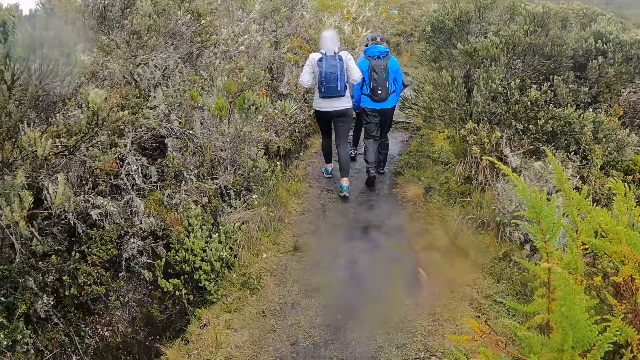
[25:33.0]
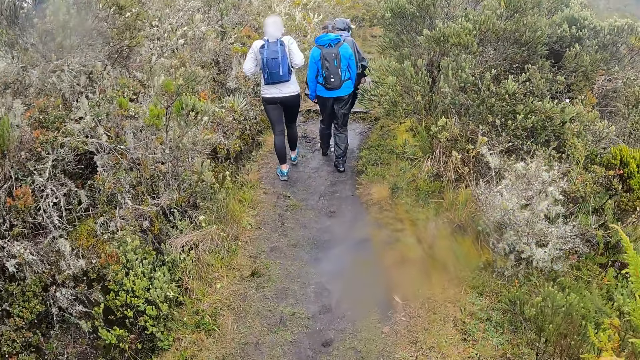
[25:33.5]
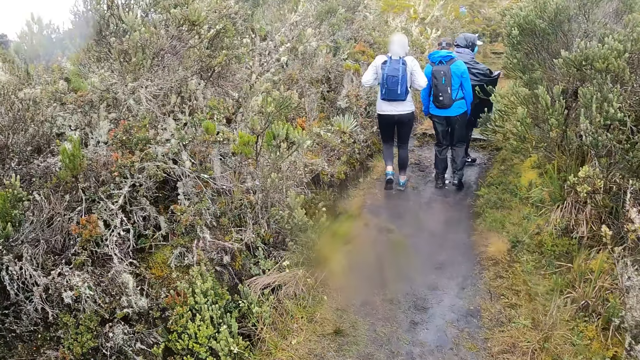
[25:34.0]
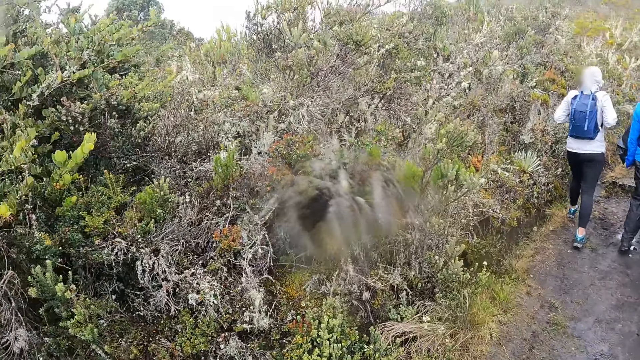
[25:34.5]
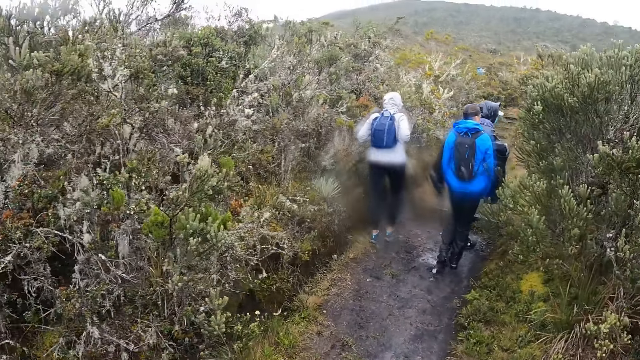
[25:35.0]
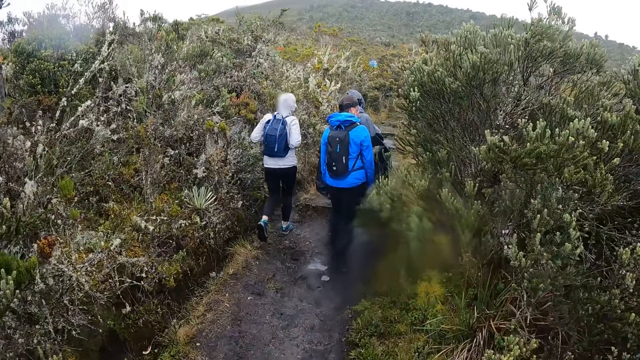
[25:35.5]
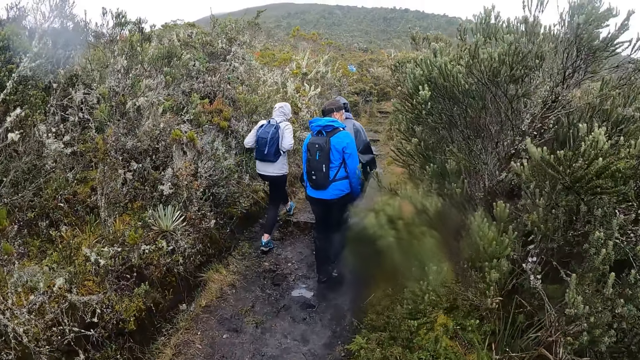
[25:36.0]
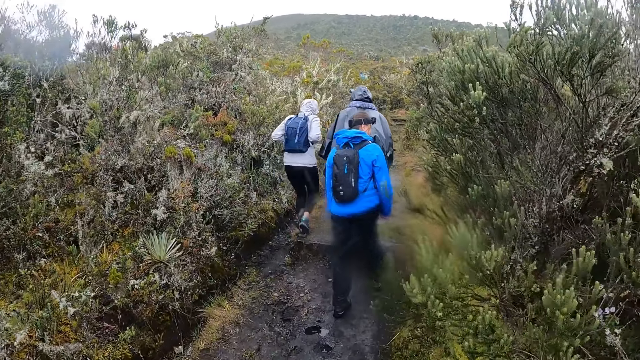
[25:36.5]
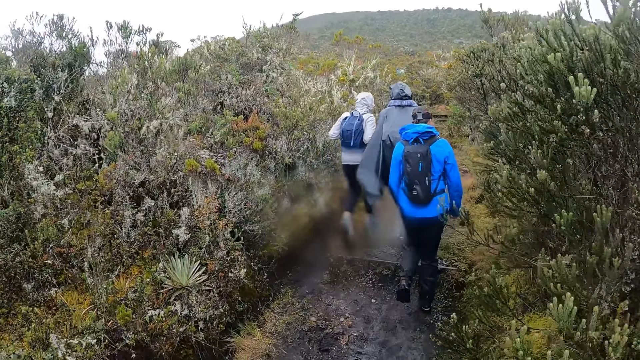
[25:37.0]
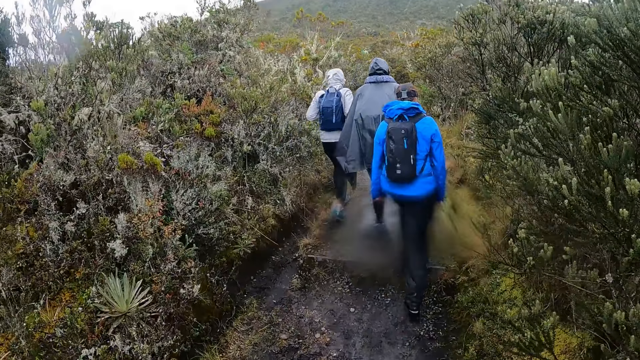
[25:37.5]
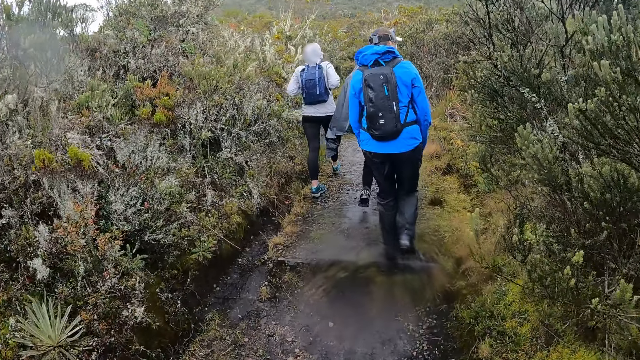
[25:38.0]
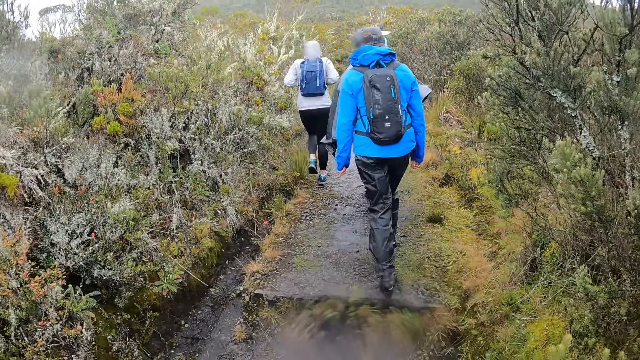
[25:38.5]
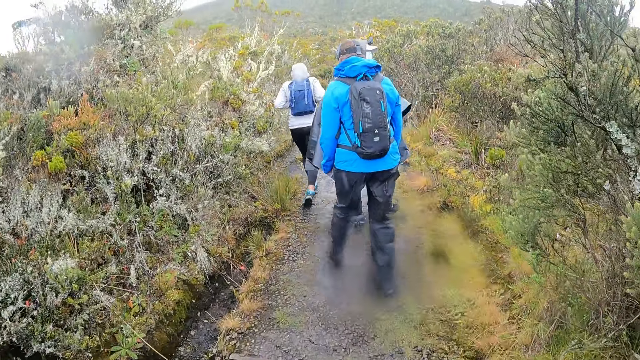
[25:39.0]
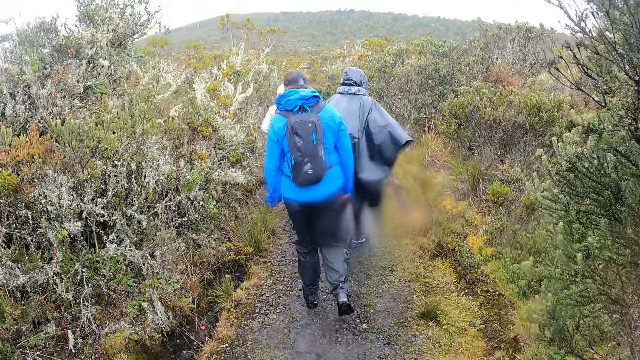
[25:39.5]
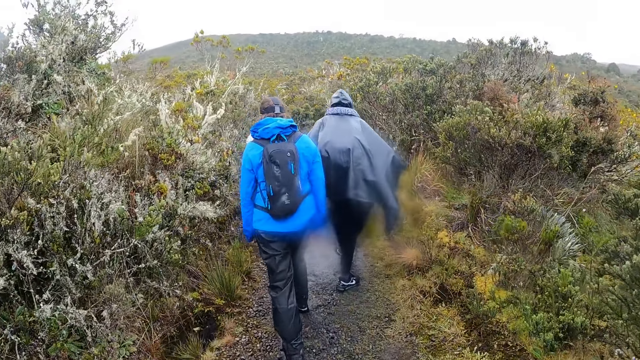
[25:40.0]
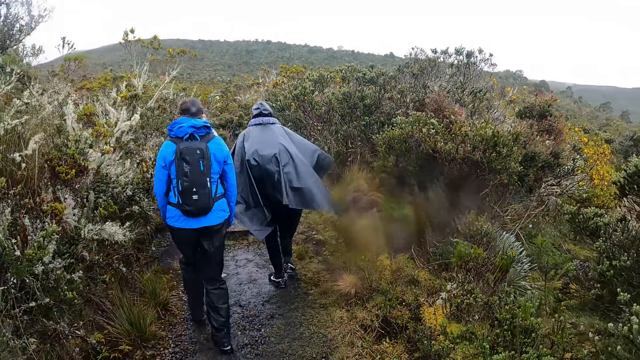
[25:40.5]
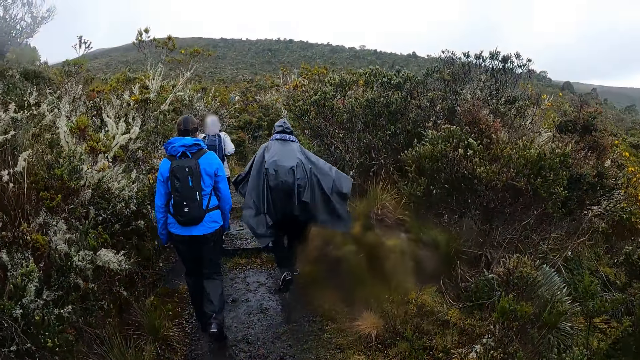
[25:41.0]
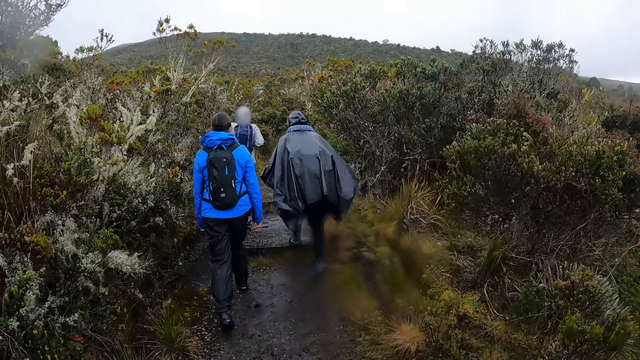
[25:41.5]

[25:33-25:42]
The camera wearer looks around the forest. They walk around the forest with the team.

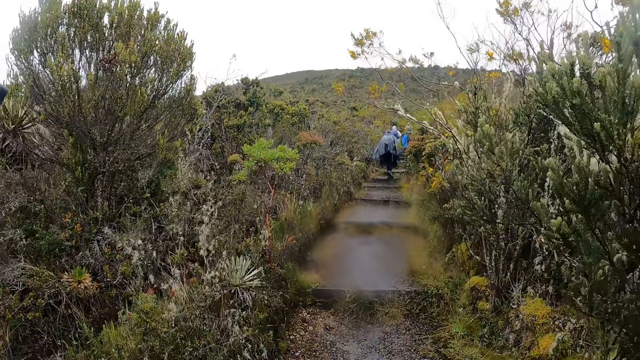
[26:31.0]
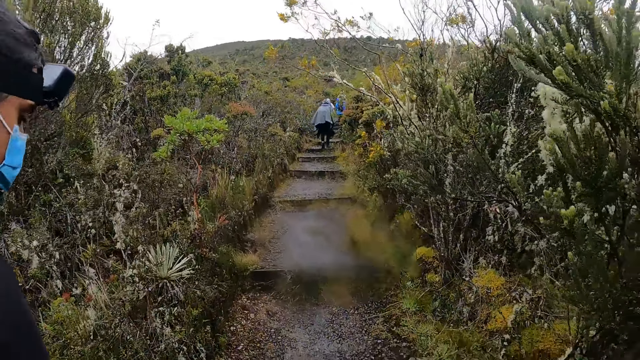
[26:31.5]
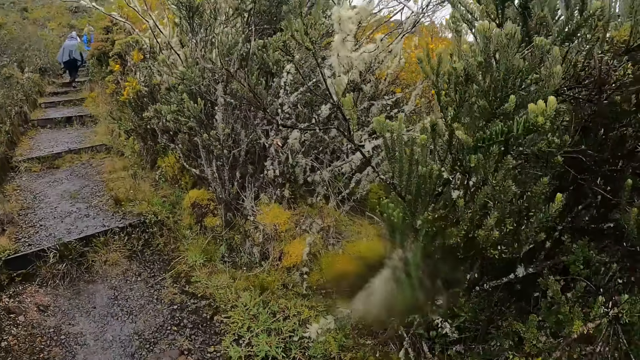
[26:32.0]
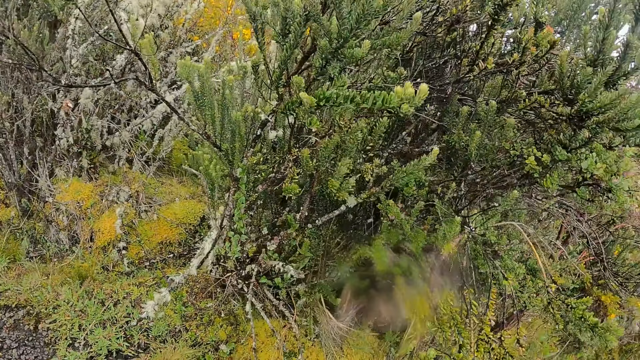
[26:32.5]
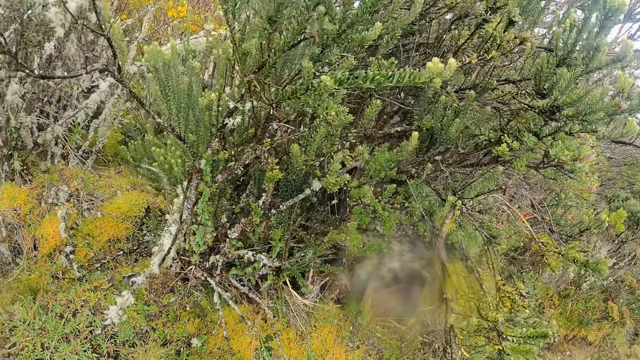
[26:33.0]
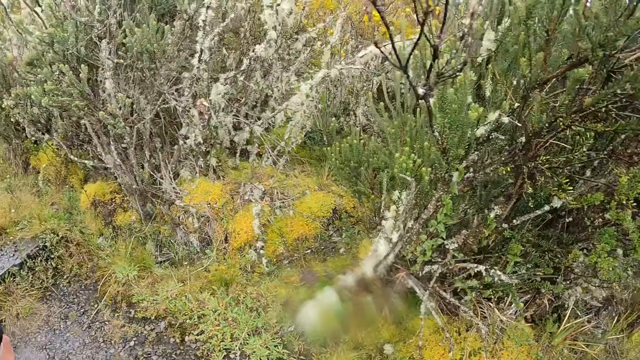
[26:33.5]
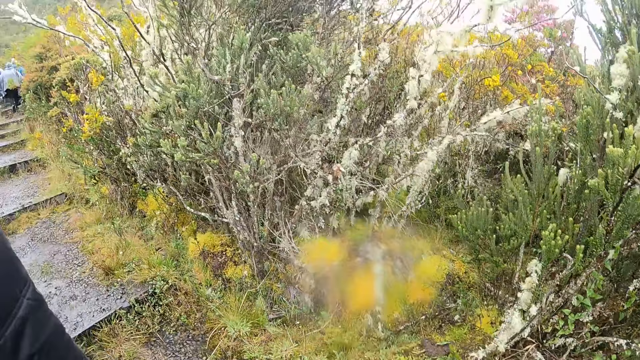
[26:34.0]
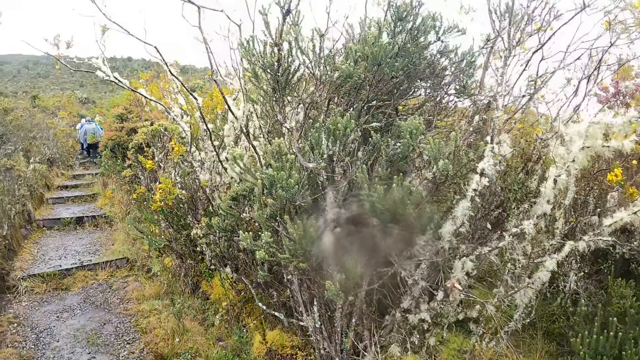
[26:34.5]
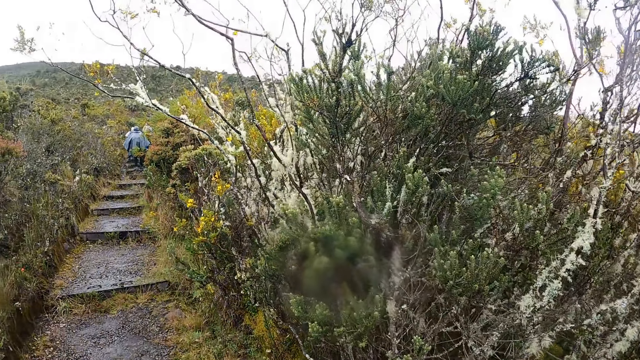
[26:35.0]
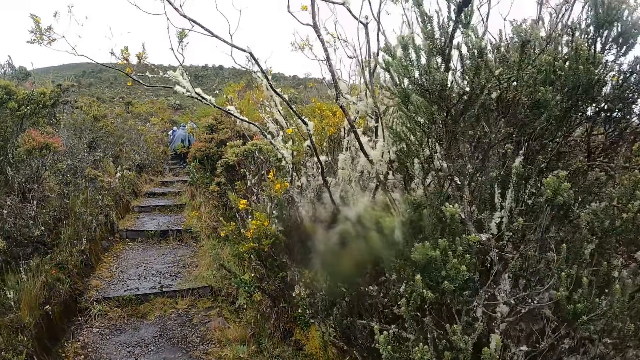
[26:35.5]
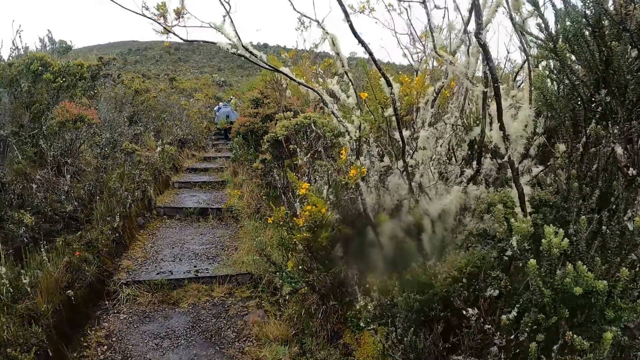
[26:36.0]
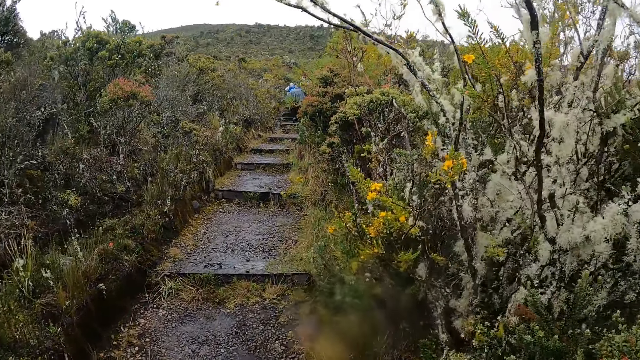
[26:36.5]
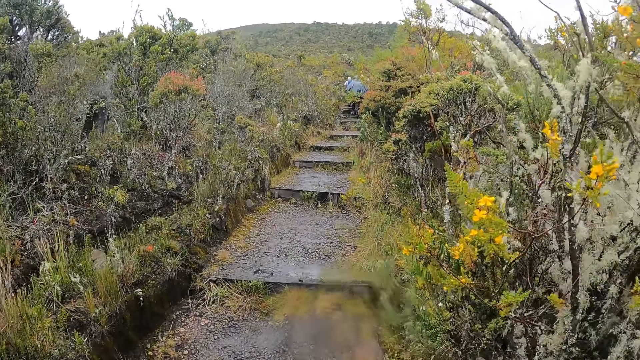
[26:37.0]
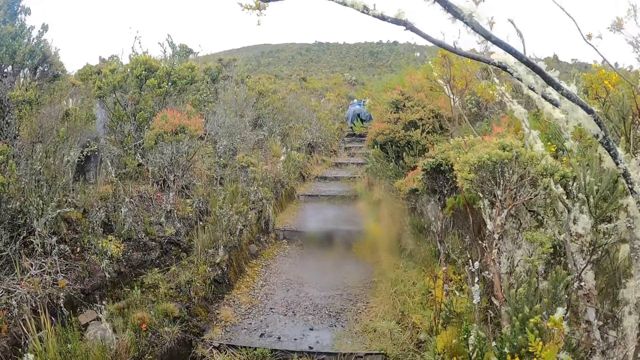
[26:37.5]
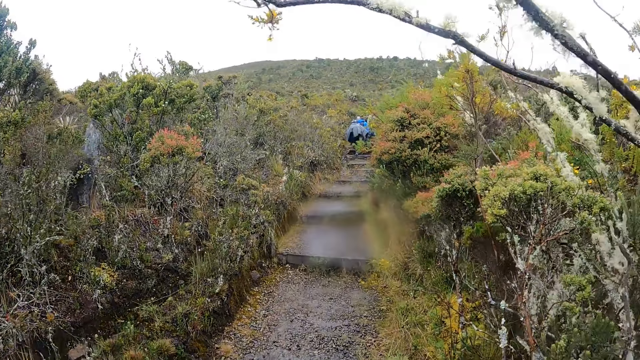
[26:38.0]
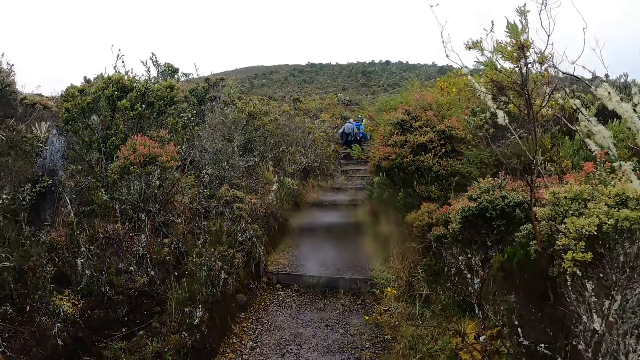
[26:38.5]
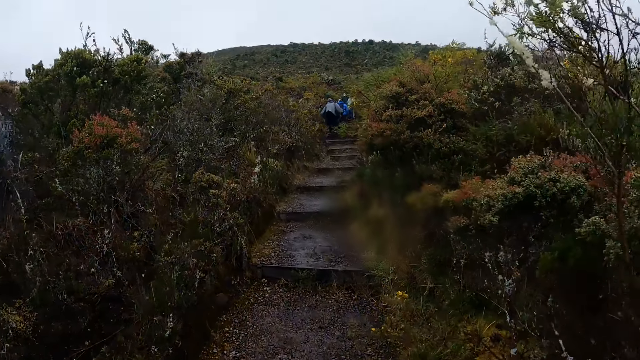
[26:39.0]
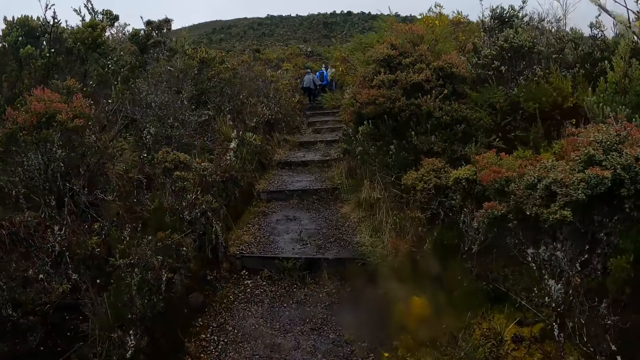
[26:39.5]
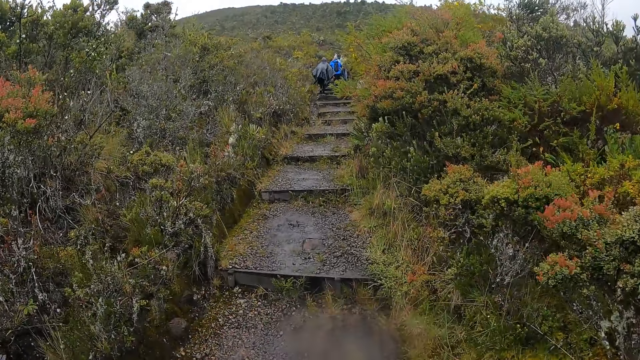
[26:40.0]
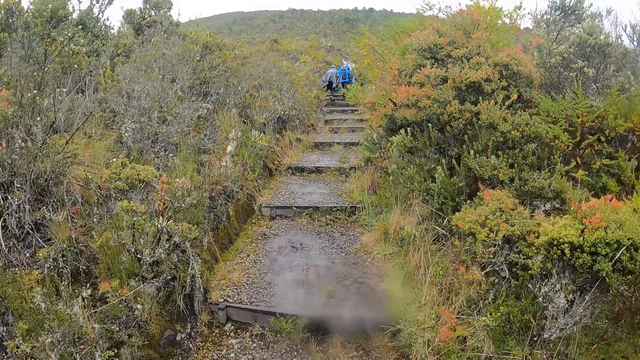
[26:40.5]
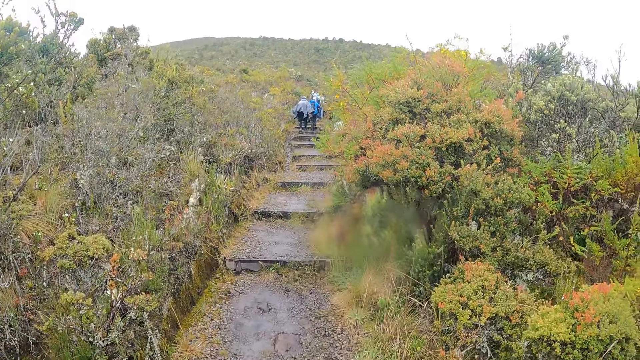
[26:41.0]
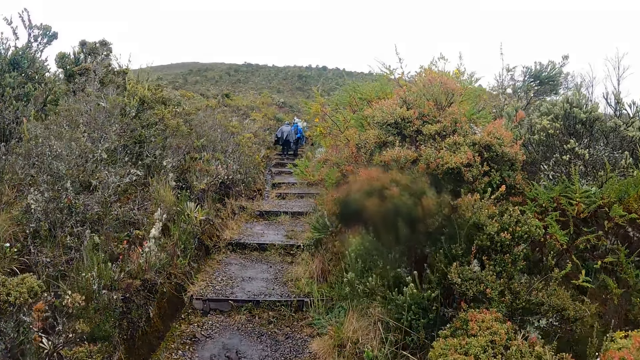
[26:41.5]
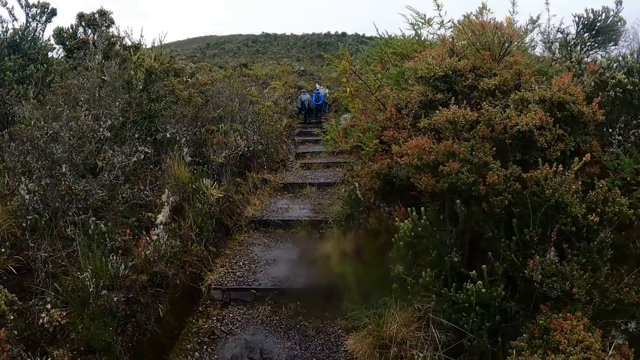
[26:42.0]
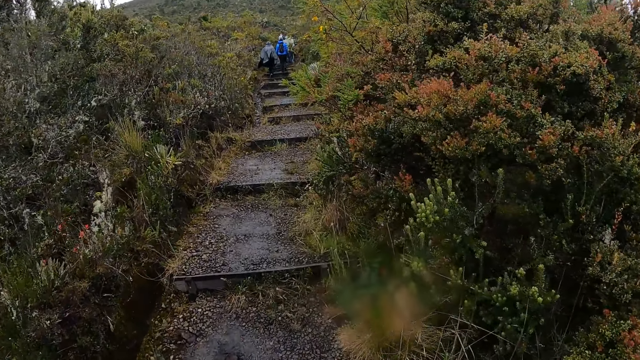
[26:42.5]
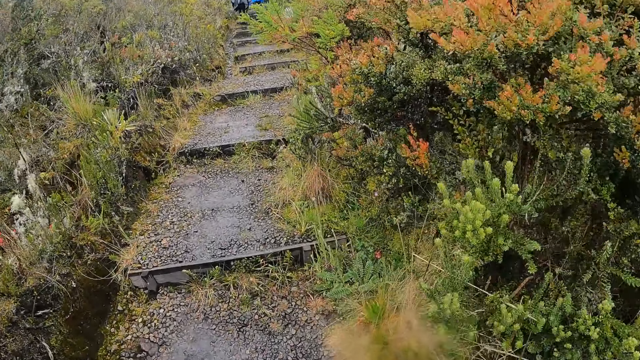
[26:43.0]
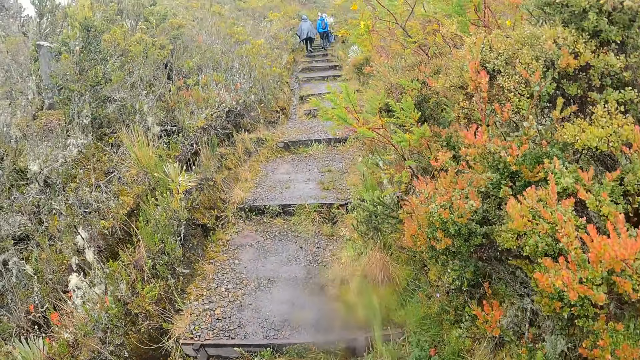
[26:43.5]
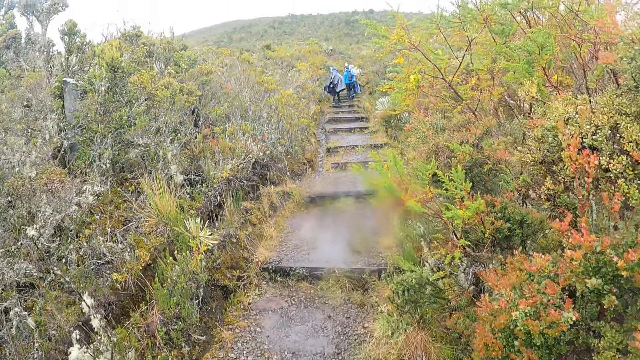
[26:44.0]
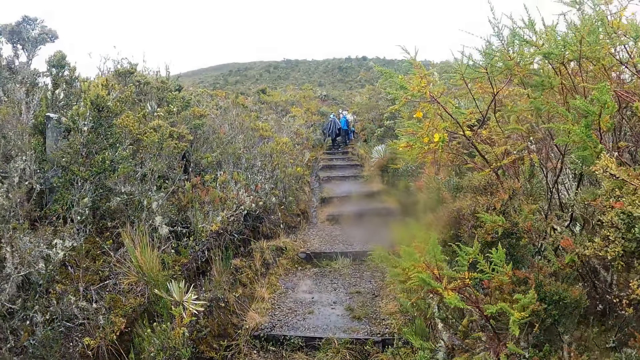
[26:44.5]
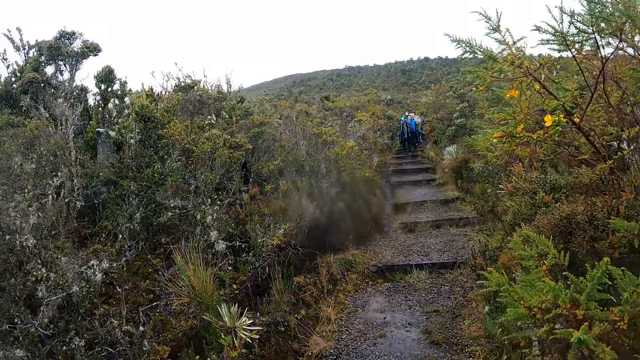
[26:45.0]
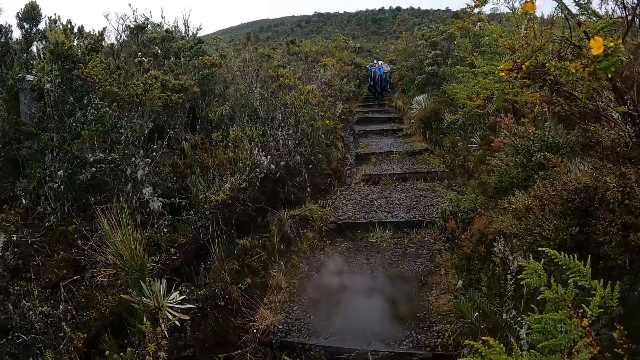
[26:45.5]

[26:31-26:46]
The camera wearer looks around the forest. They walk around the forest with the team.
